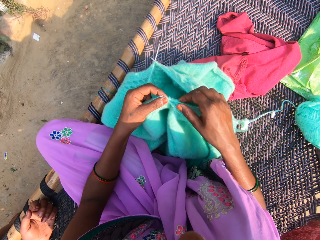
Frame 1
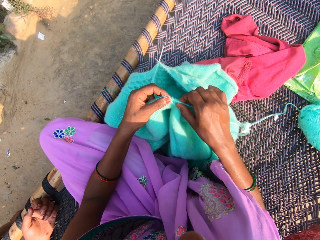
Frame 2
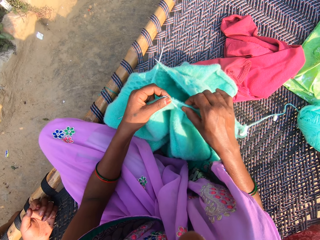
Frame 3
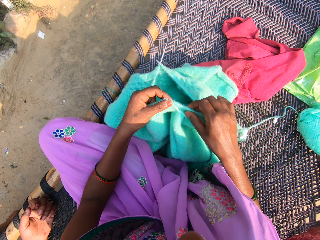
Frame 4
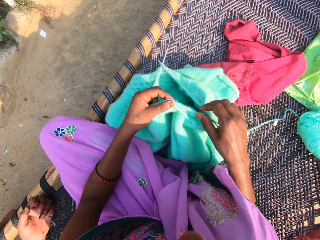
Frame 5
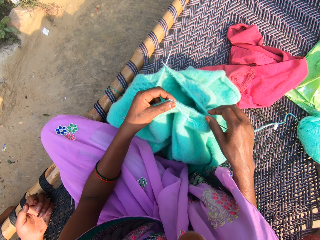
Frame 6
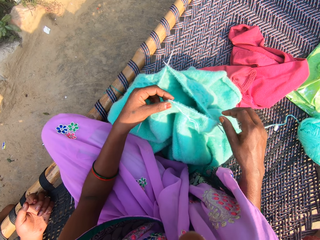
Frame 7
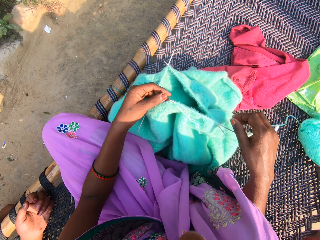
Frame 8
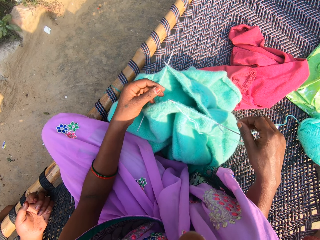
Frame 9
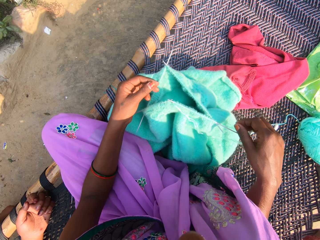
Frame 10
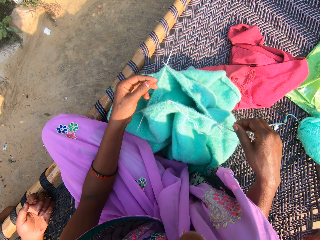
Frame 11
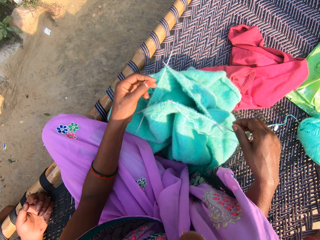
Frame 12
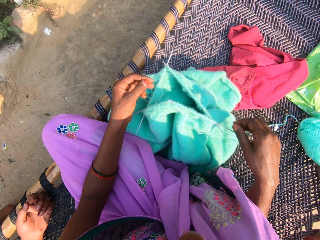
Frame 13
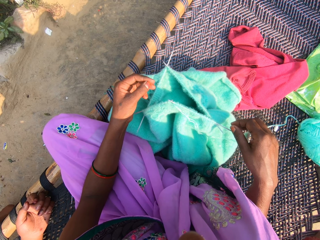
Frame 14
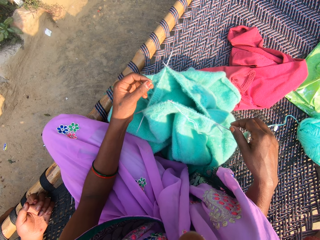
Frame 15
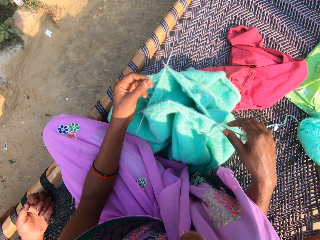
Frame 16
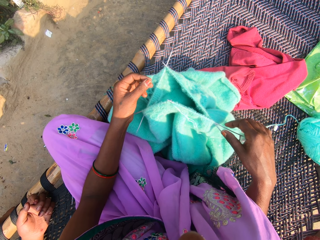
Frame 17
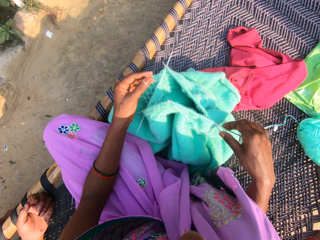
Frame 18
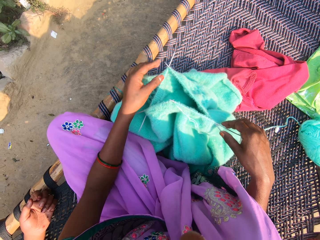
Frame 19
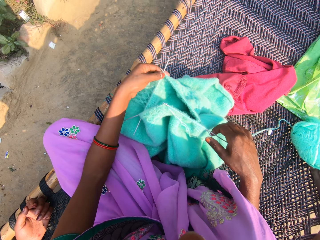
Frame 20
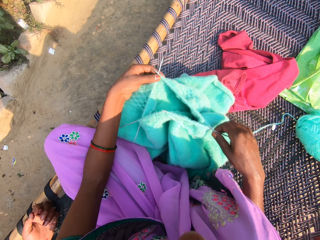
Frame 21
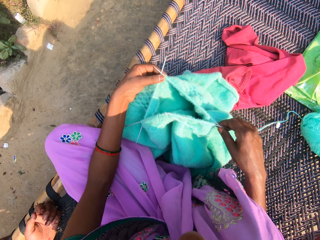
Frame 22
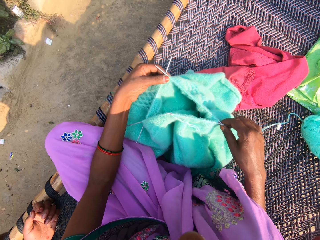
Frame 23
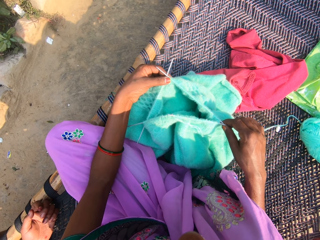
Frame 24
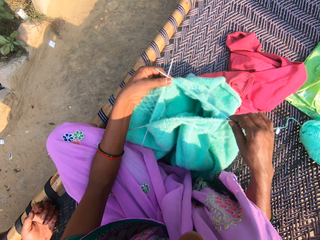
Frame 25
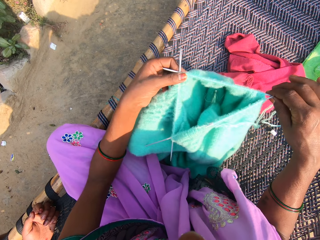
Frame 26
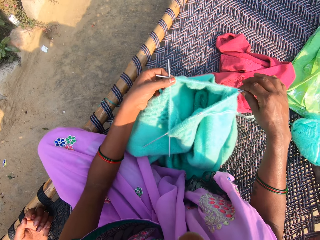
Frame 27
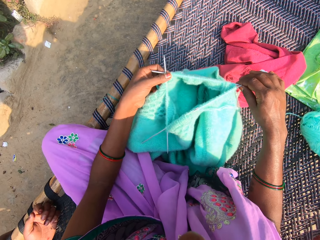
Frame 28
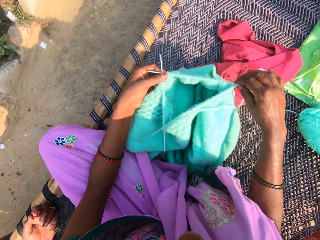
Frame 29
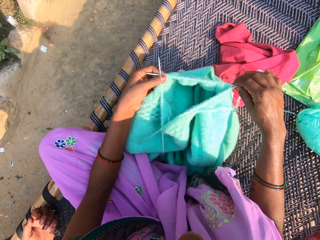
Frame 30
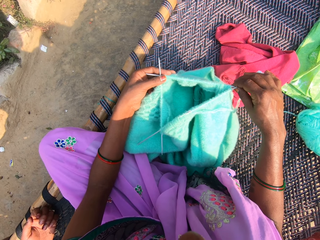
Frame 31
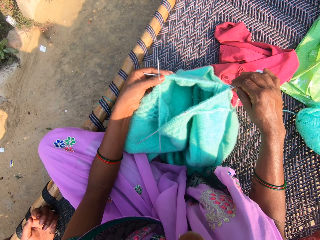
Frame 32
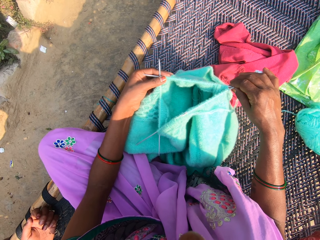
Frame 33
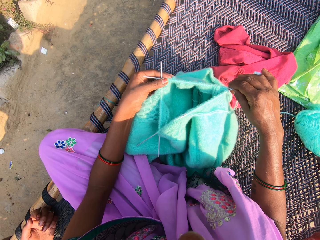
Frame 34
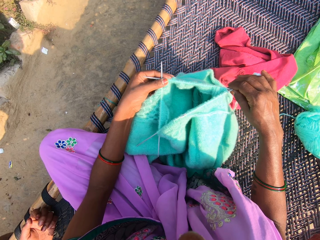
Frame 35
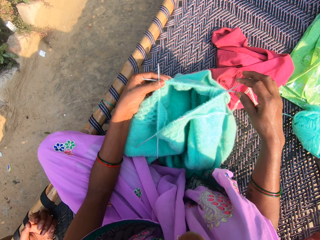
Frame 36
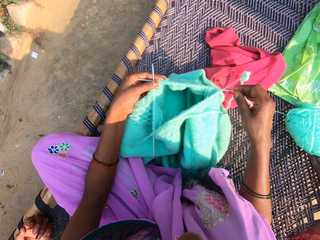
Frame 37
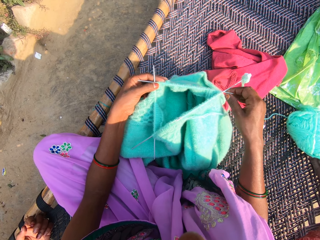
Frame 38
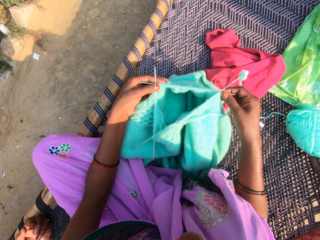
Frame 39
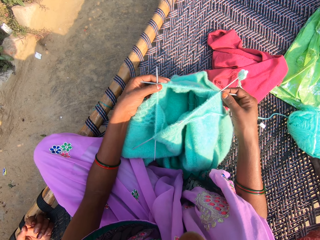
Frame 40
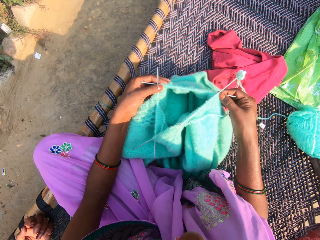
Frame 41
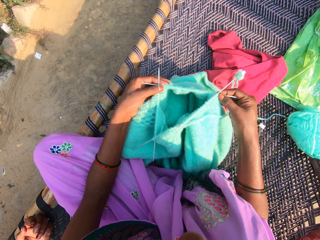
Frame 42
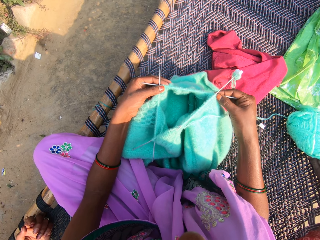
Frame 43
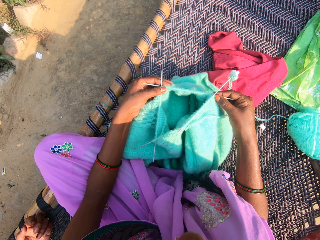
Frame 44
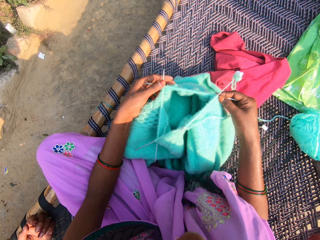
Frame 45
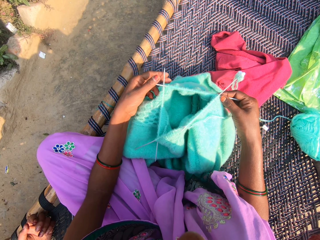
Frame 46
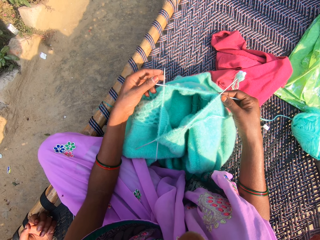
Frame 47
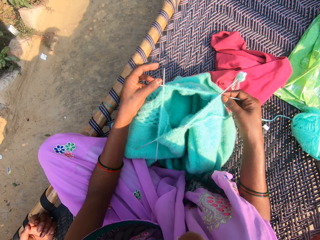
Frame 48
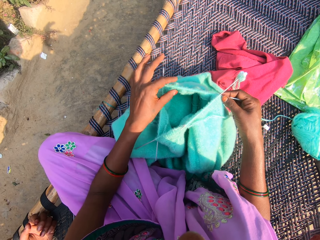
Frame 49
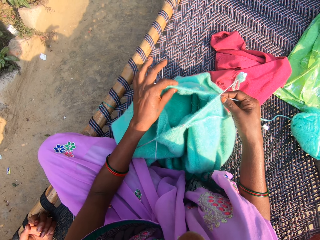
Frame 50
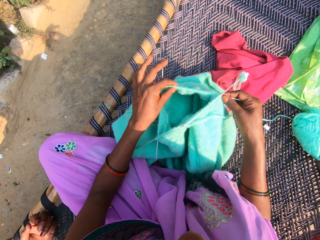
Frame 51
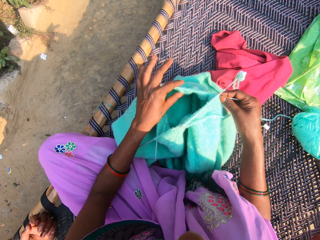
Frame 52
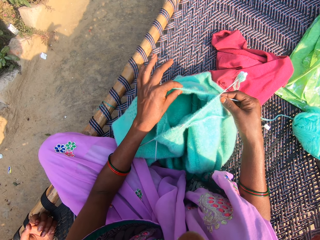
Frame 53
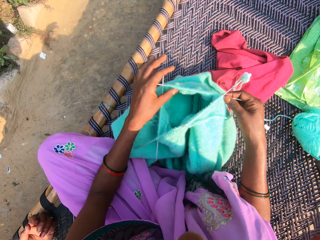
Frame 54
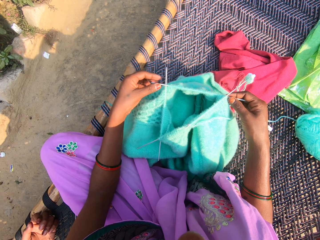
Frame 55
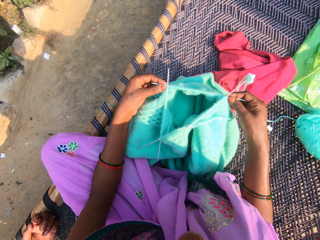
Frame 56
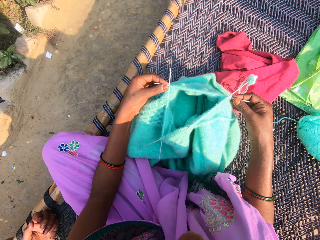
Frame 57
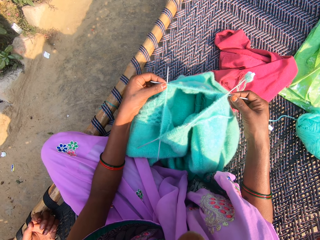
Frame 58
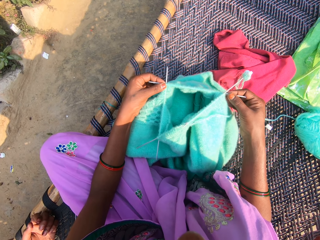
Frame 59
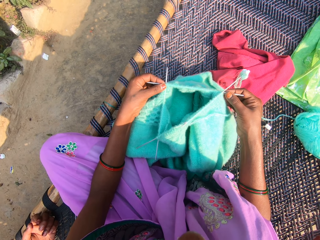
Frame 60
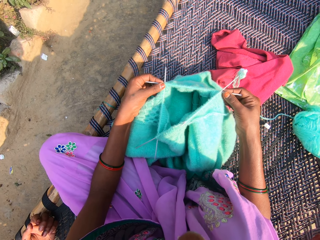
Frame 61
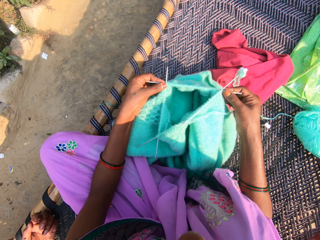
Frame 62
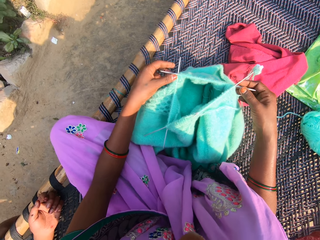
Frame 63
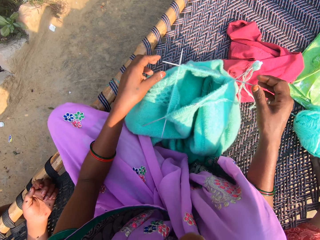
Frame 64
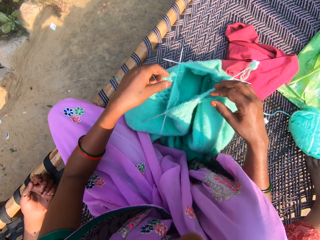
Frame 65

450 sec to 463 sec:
The camera wearer adjusts the fabric in the knitting needle. They hold the knitting needle. They adjust the fabric in the knitting needles.

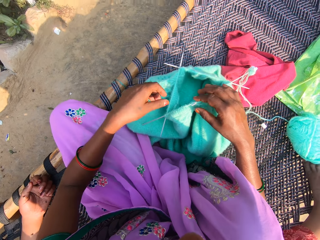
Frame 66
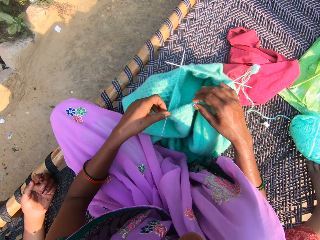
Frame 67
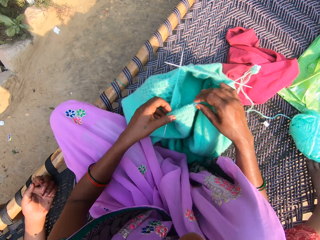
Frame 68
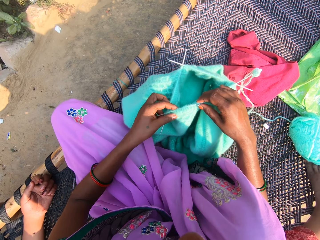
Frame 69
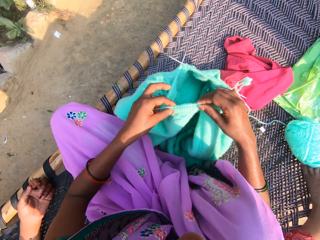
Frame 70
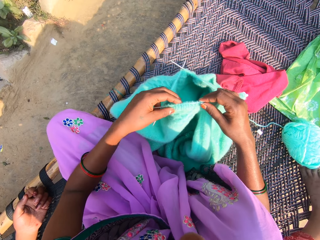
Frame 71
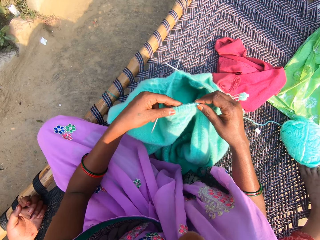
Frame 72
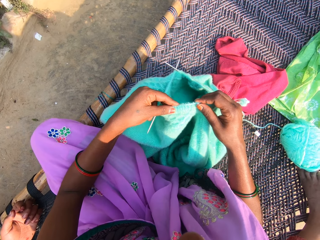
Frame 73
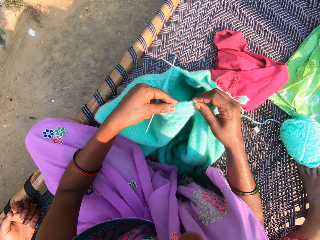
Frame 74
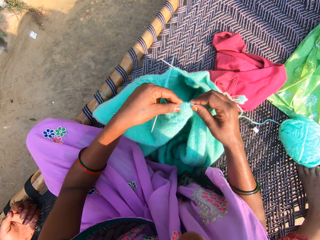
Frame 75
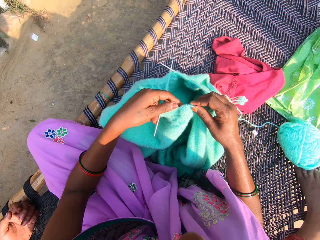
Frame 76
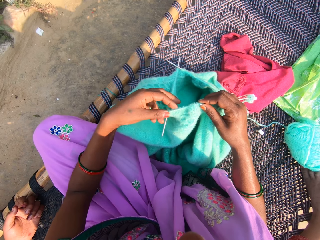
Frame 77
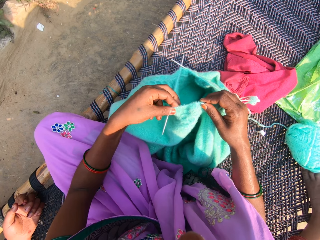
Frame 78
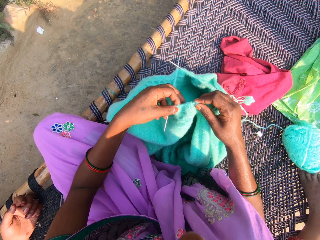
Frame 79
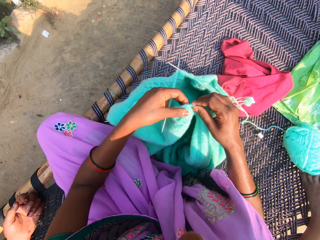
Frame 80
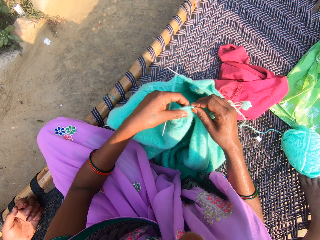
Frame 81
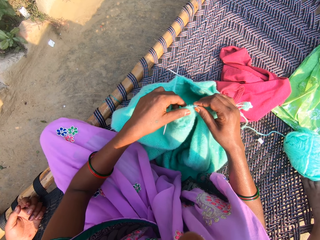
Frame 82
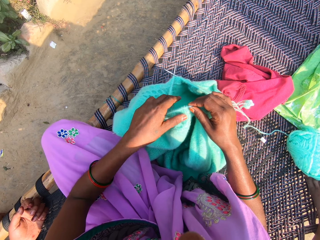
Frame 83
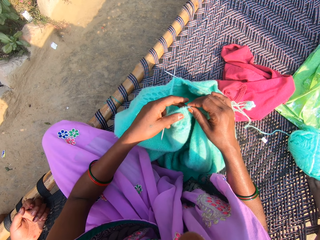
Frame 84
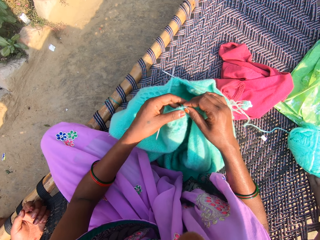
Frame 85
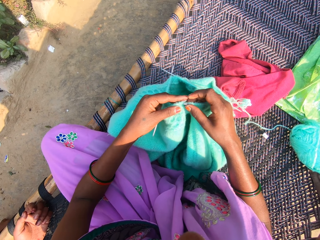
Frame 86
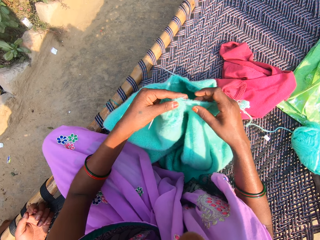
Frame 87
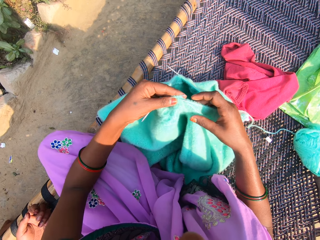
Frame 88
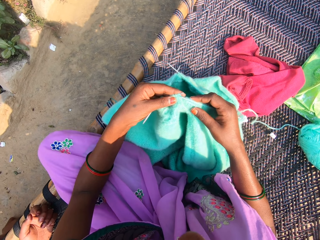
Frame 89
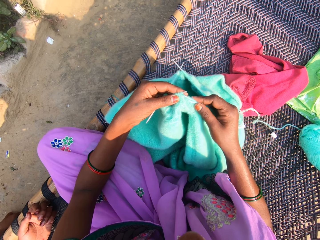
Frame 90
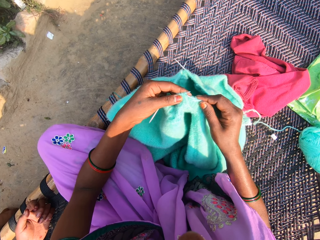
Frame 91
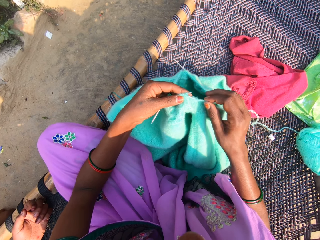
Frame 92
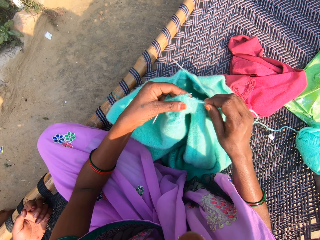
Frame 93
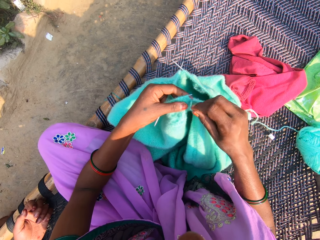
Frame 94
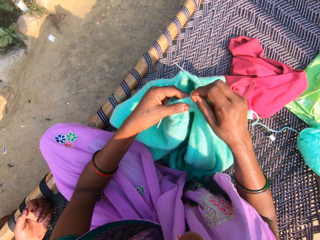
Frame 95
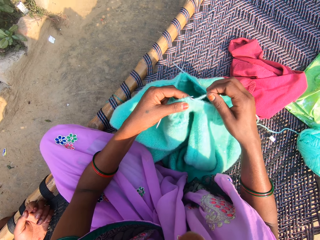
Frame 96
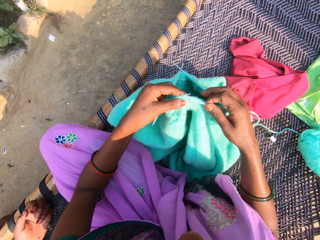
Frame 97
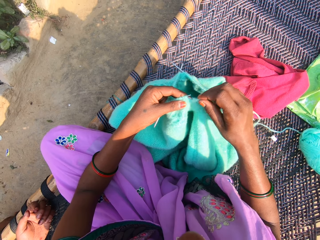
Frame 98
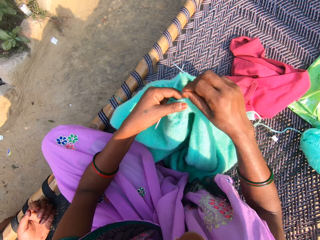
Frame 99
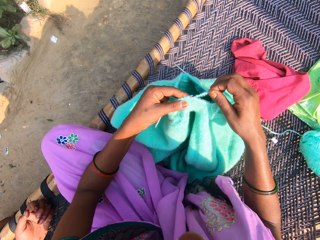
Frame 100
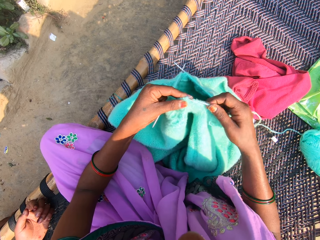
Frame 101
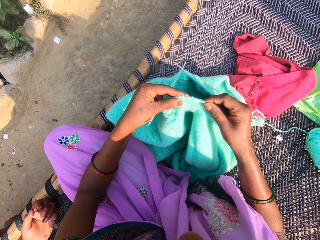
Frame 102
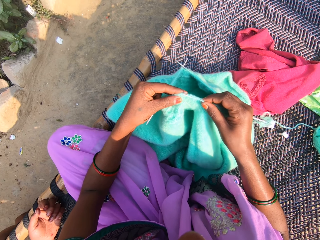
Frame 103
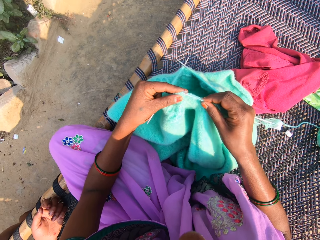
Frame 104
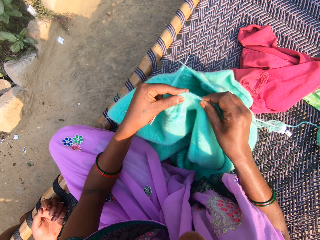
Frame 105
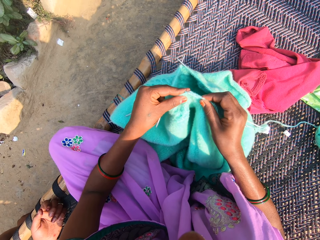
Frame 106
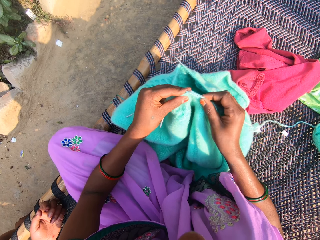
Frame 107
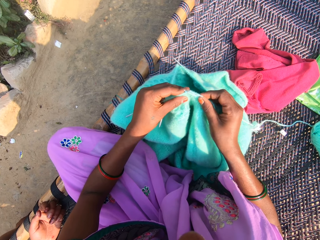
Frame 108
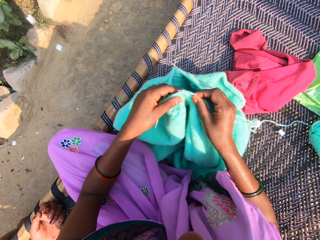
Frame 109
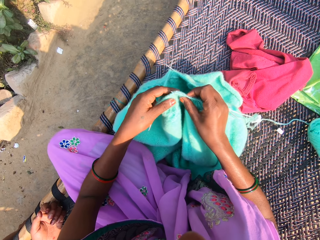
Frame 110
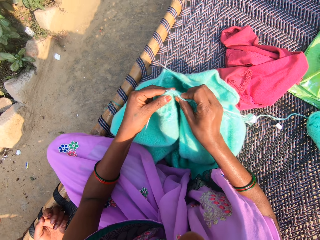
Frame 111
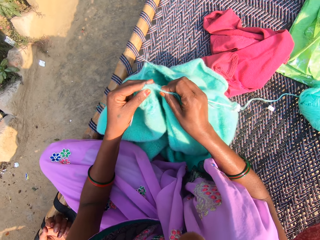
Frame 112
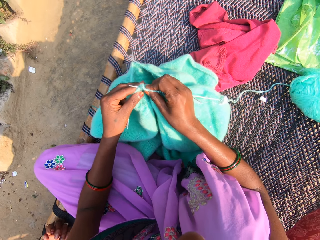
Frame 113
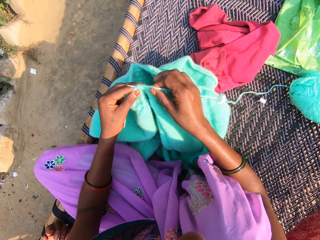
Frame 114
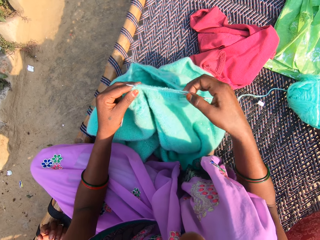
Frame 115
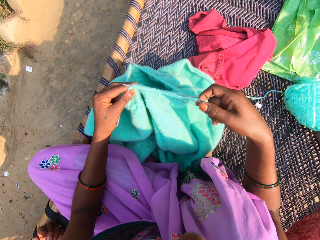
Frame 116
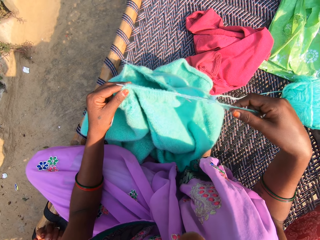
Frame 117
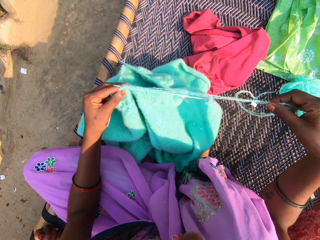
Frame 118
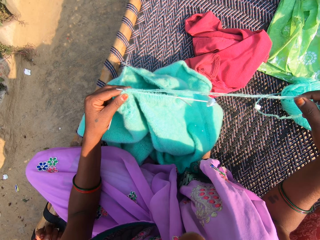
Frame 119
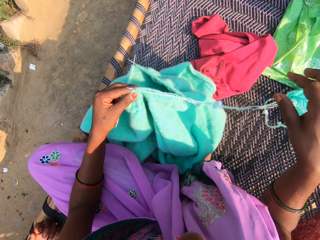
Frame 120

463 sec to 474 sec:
The camera wearer holds the fabric. She adjusts the fabric in the knitting needle. She rolls the thread or yarn on the knitting needle. She knits the yarn with the needles in her hands. She hooks the thread with the knitting needle.
